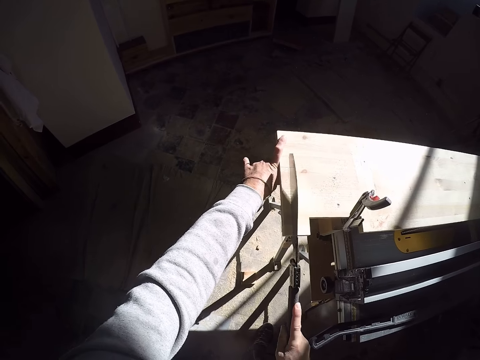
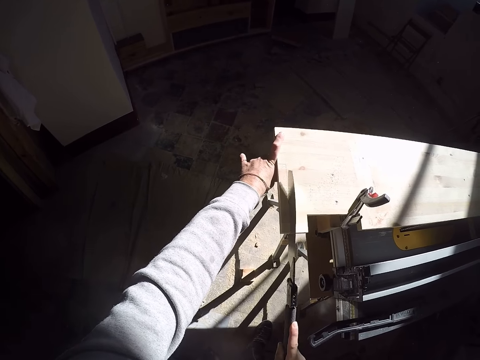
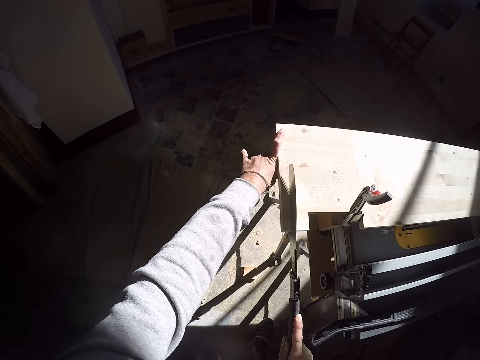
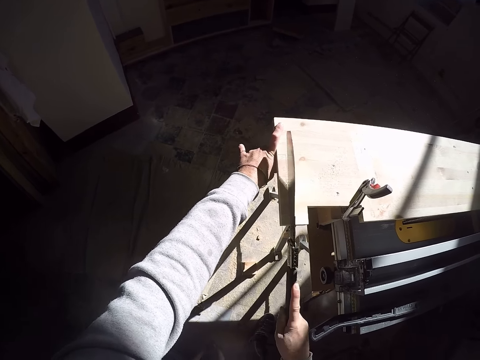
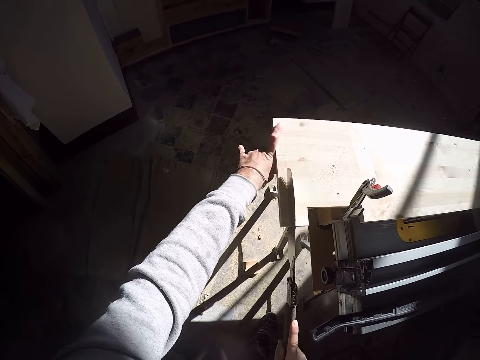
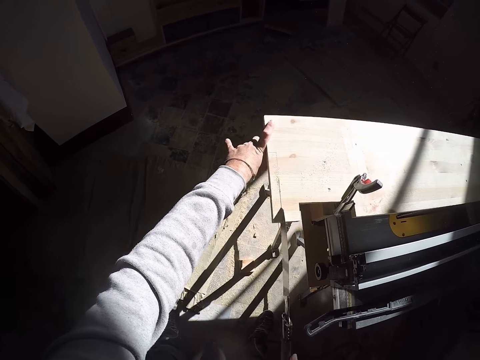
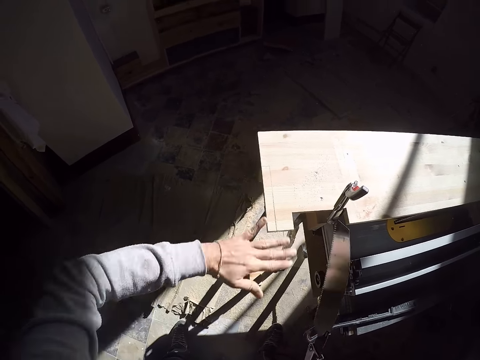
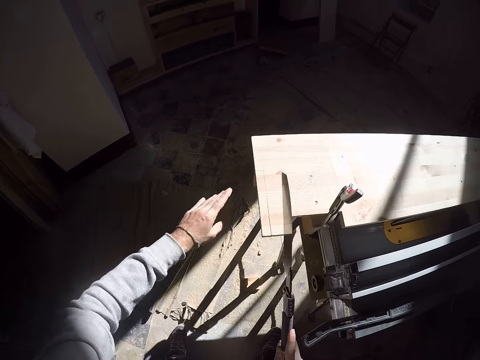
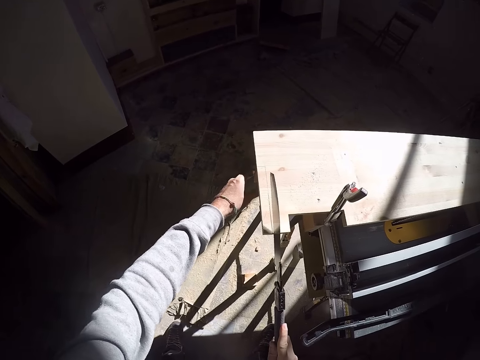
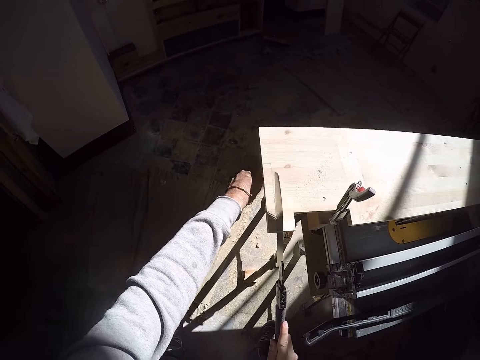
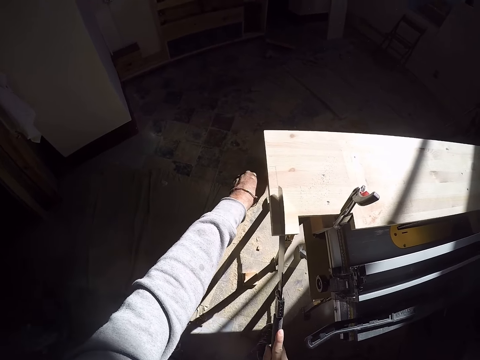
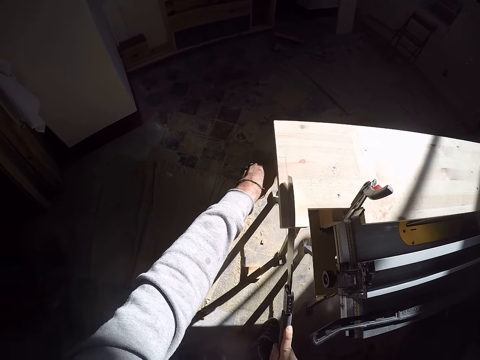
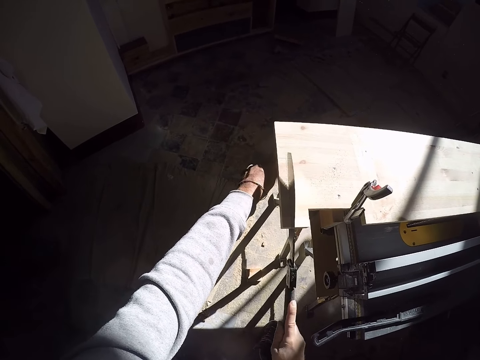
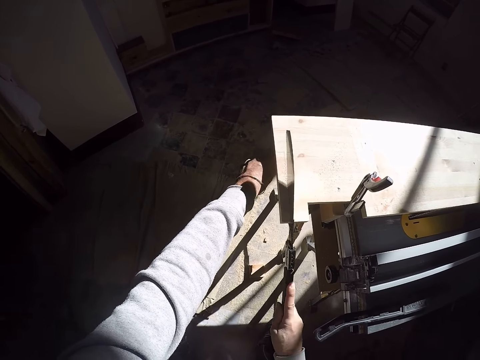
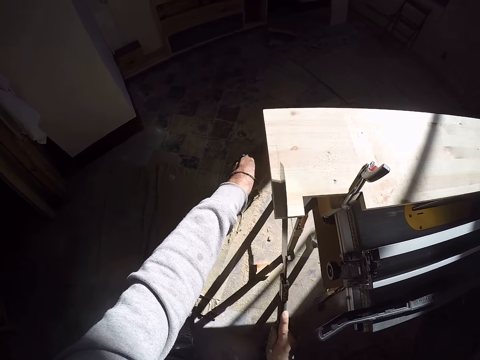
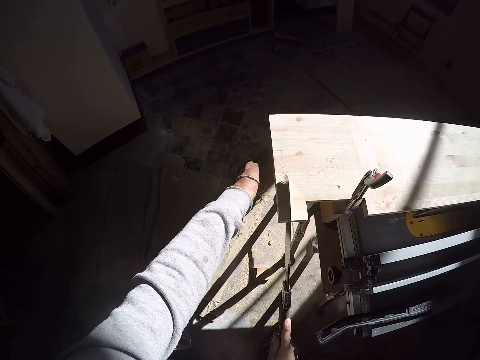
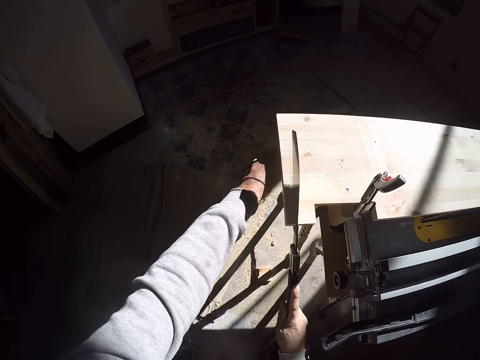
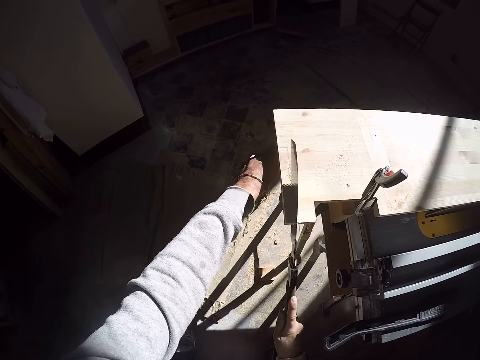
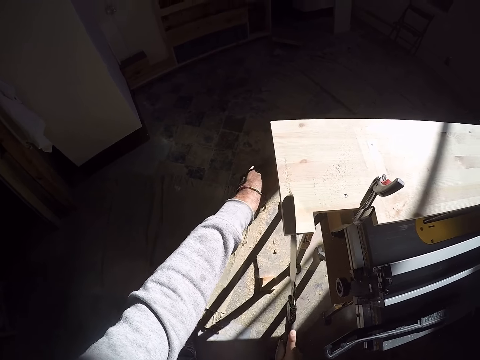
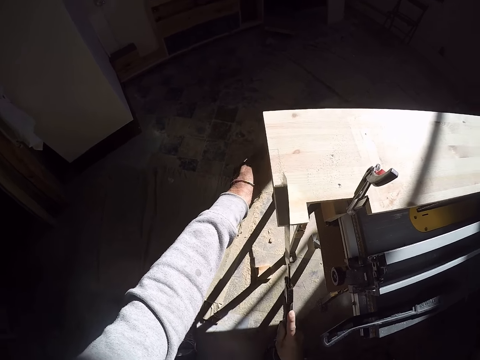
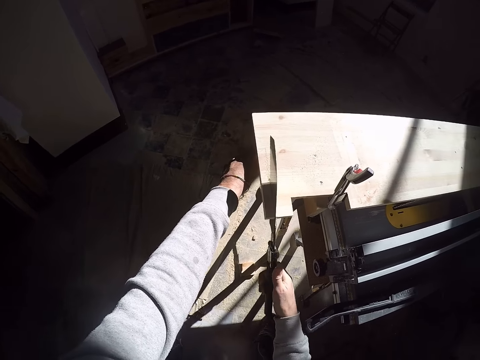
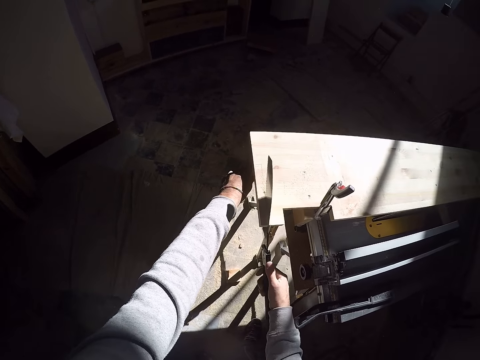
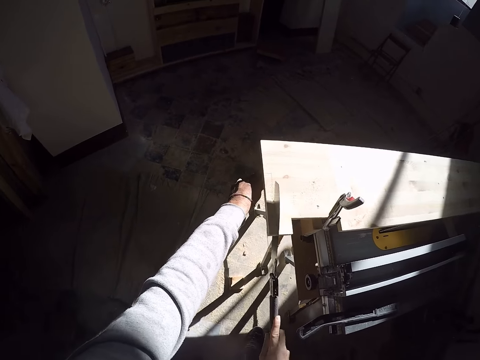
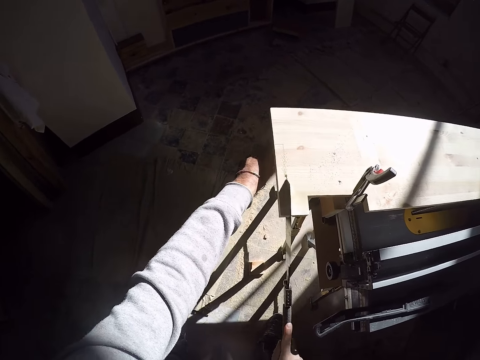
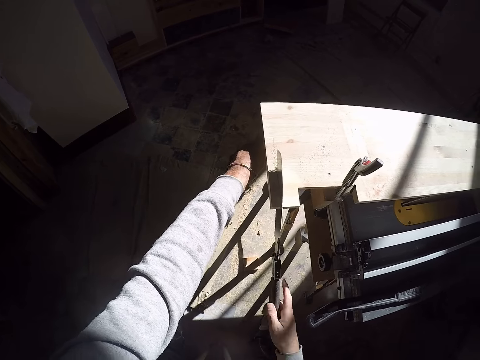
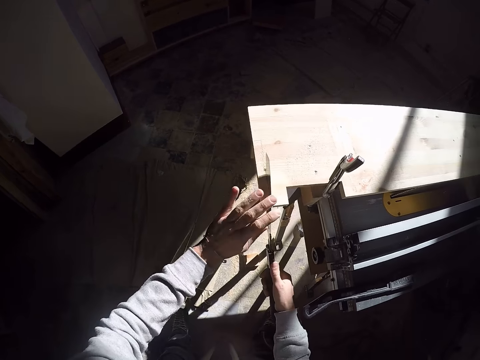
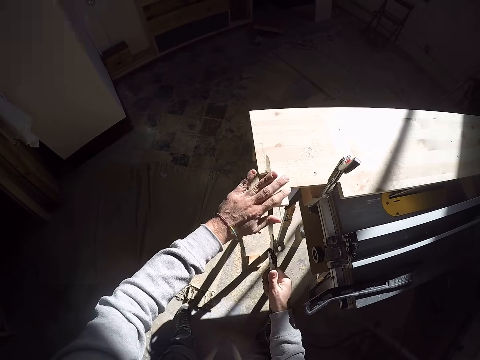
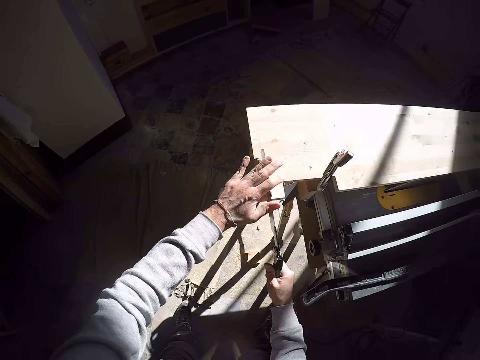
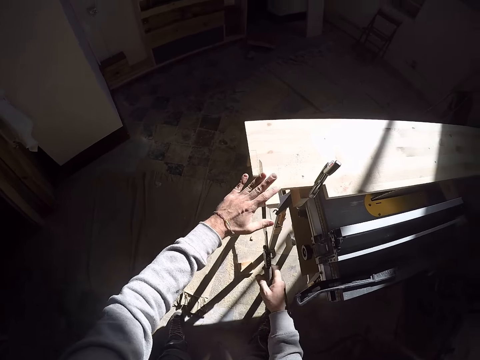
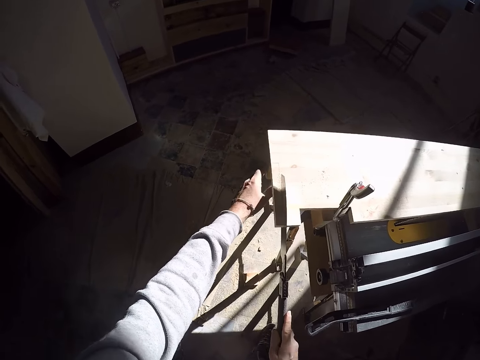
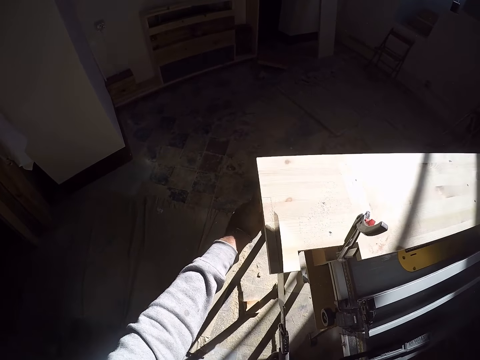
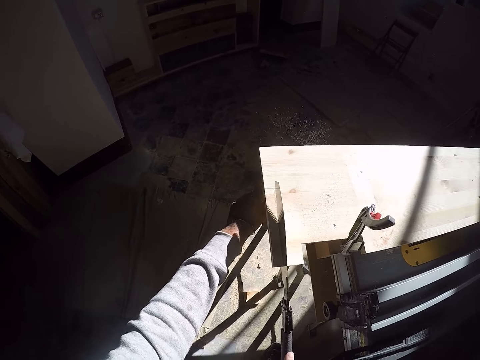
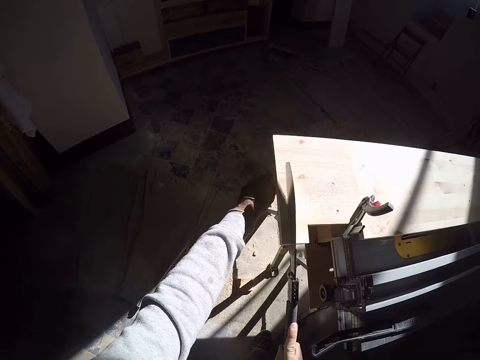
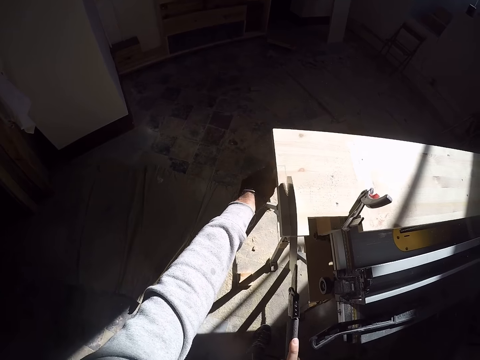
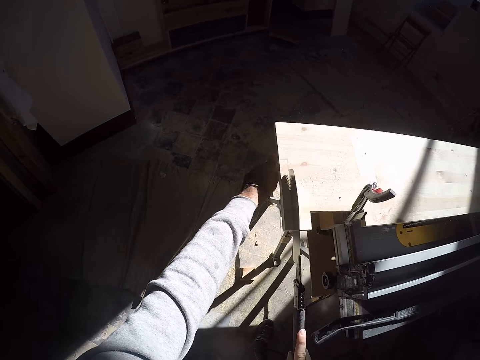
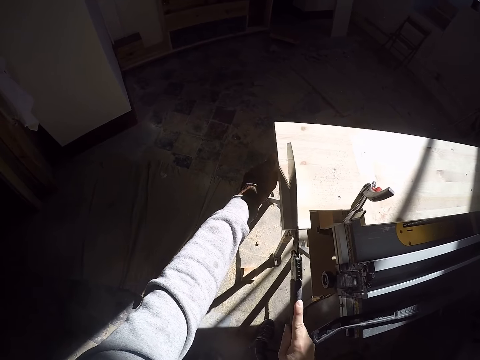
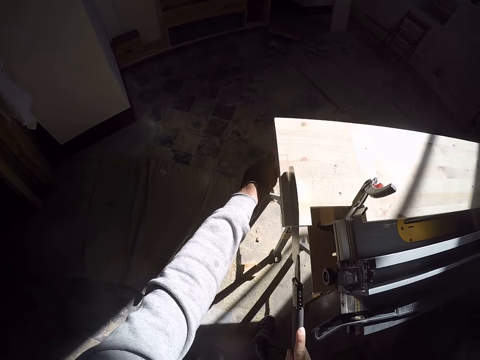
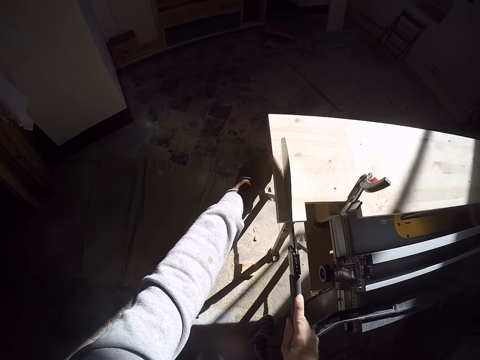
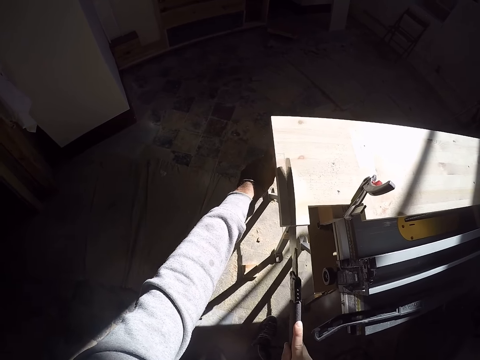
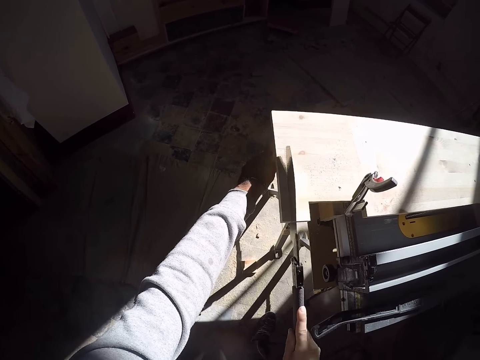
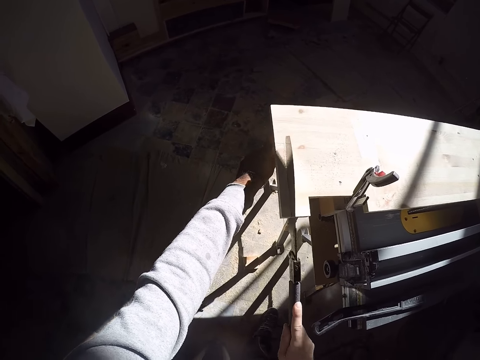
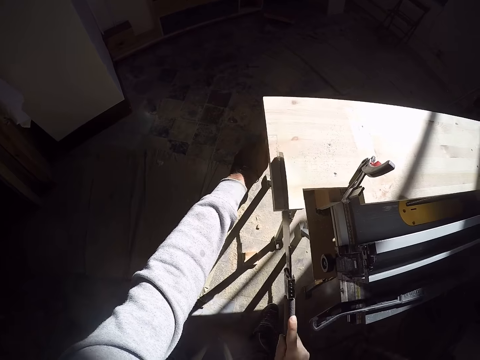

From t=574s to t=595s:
The camera wearer dusts the plank on the jointer with his left hand. He holds the plank underneath with his left hand. He cuts the plank on the jointer with the handsaw in his right hand. He holds the saw with the left hand. He adjusts the handsaw in his right hand on the plank with his left hand. He removes his hand from the saw. He holds the plank underneath with his left hand and cuts the plank on the jointer with the handsaw in his right hand.

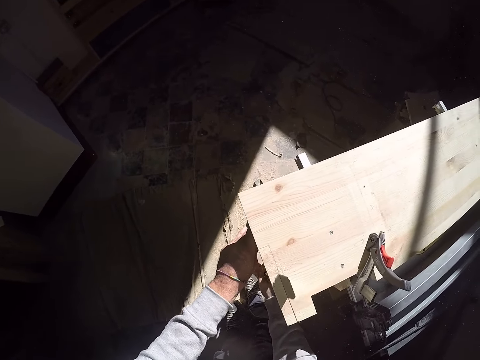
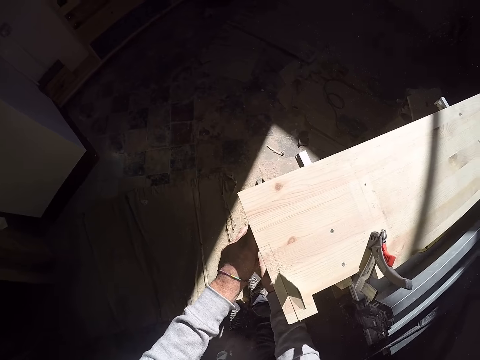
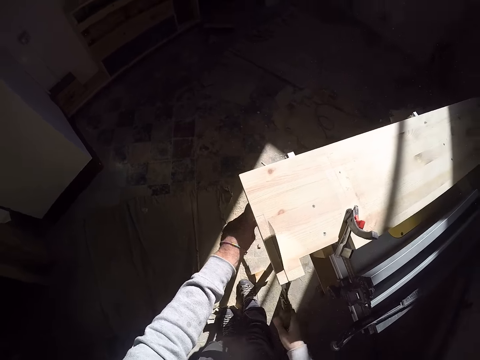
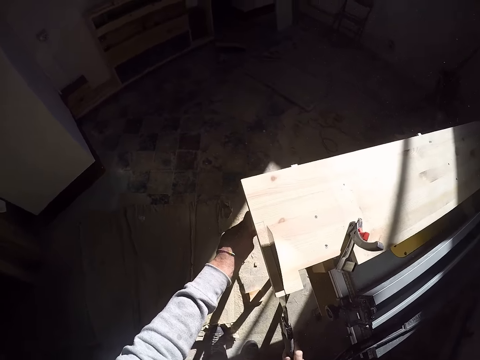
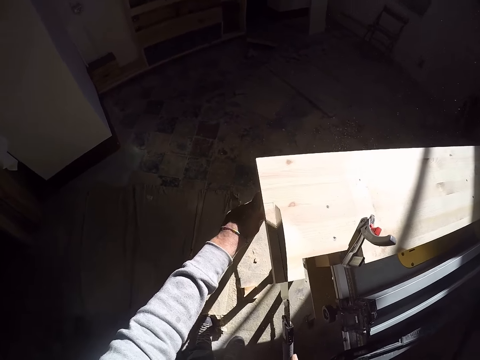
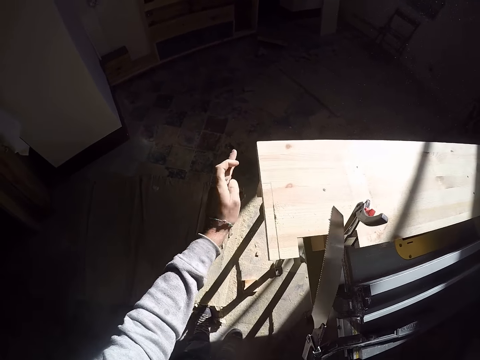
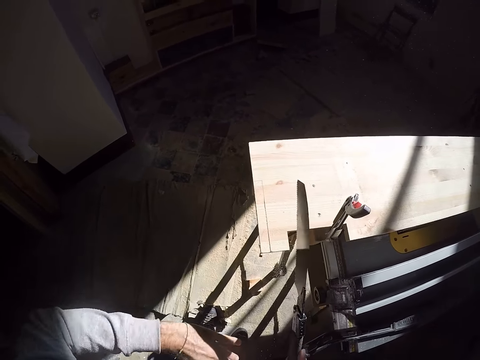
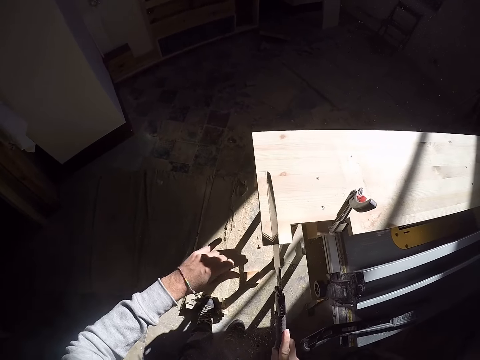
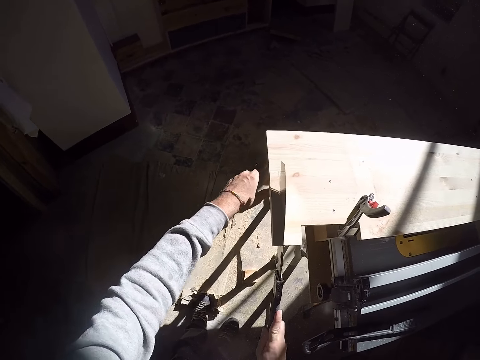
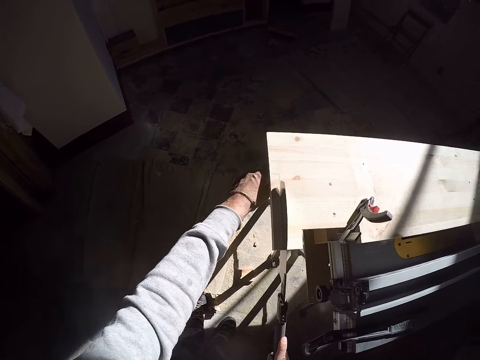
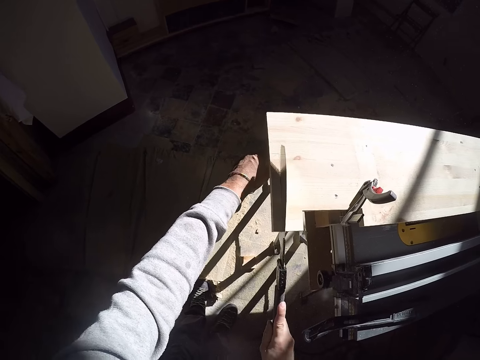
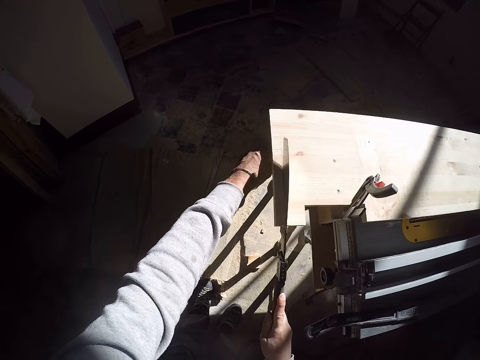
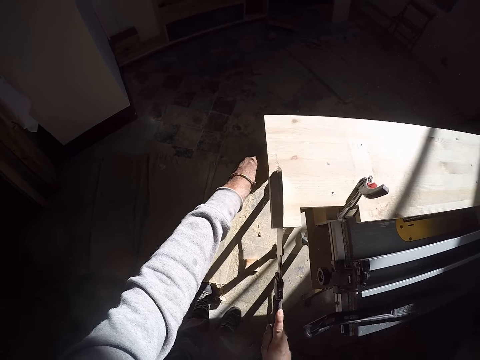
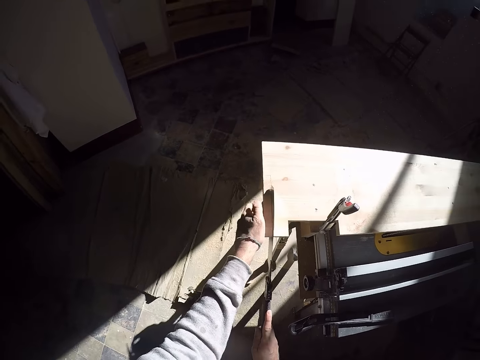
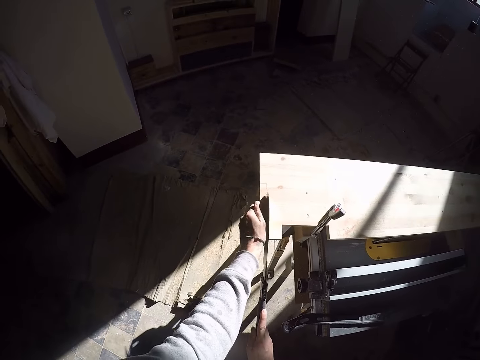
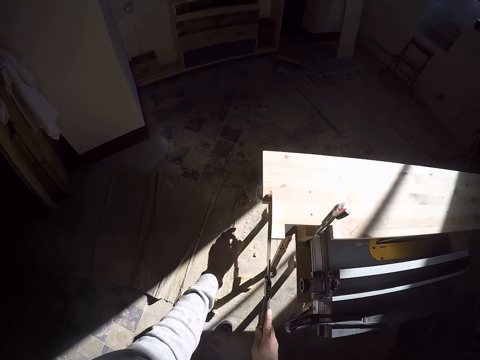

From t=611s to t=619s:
The camera wearer removes the handsaw in his right hand from the plank or timber. He dusts the plank on the jointer with his left hand. He inserts the saw in the timber. He holds the plank underneath with his left hand and cuts the plank on the jointer with the handsaw in his right hand. He breaks off the cut part of the plank with his left hand.
